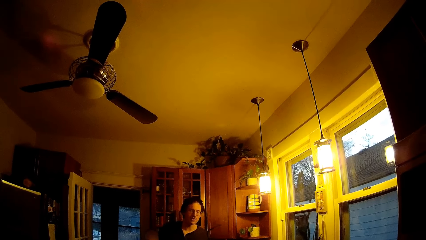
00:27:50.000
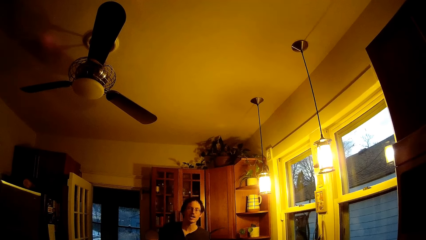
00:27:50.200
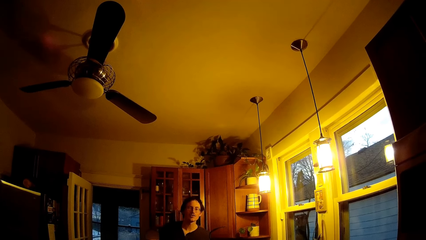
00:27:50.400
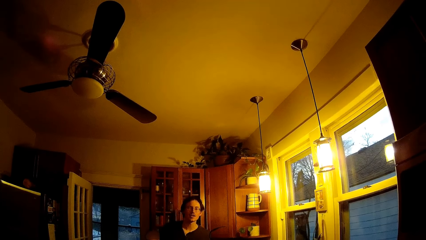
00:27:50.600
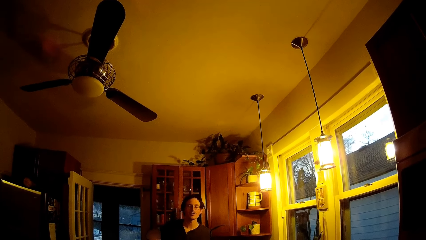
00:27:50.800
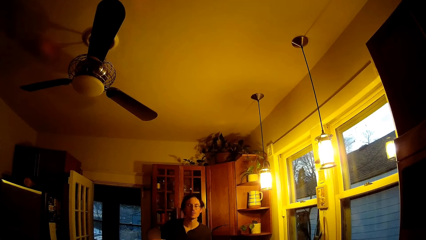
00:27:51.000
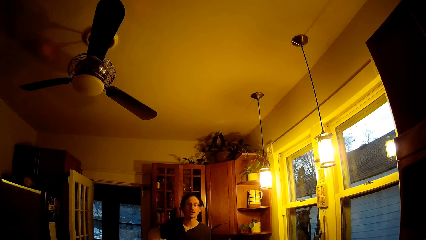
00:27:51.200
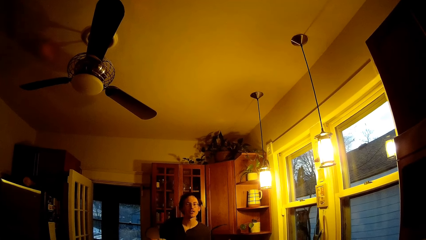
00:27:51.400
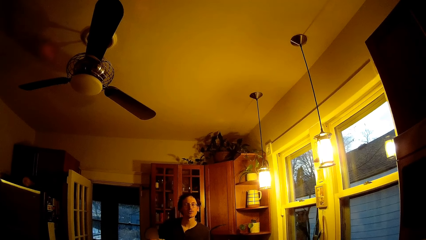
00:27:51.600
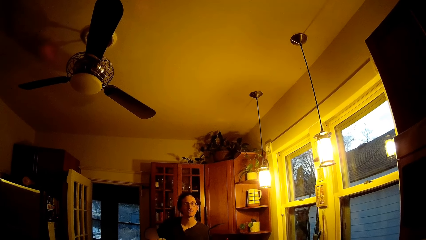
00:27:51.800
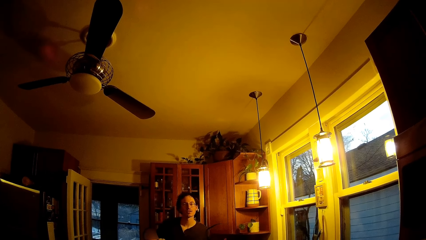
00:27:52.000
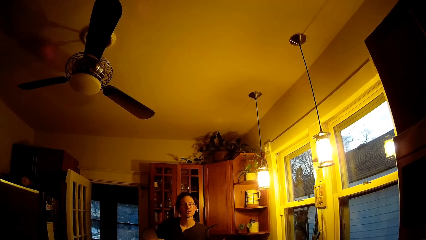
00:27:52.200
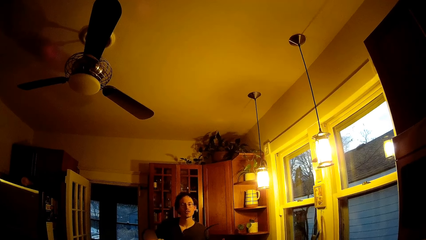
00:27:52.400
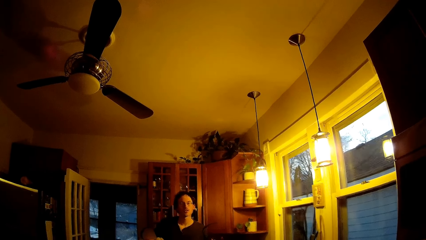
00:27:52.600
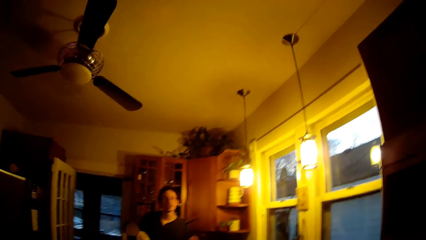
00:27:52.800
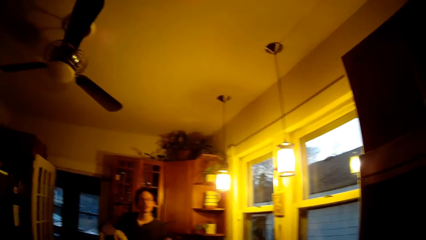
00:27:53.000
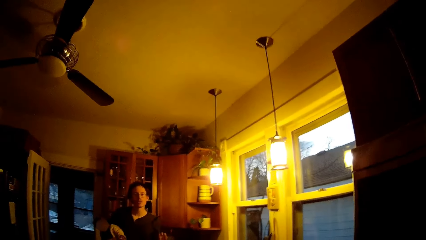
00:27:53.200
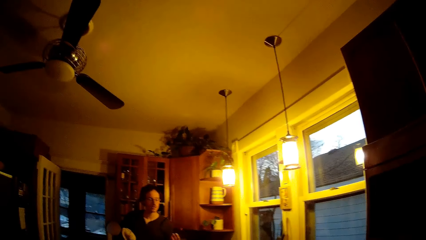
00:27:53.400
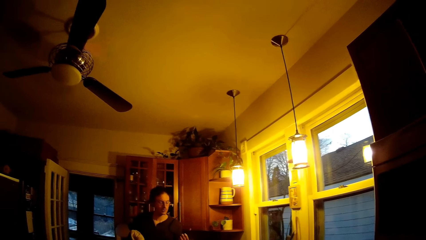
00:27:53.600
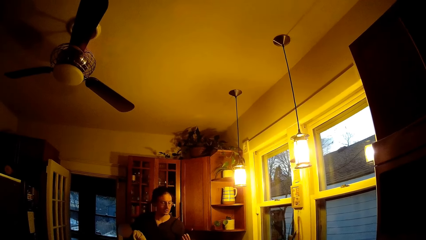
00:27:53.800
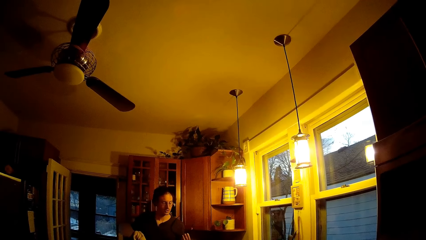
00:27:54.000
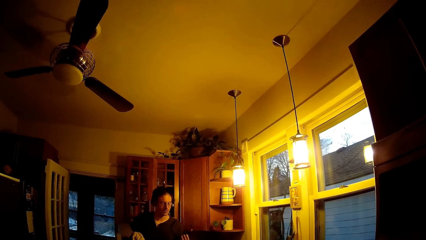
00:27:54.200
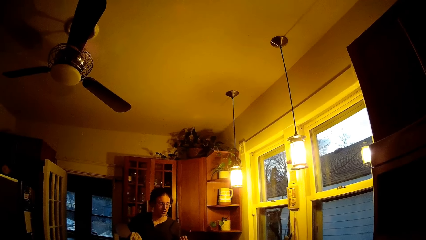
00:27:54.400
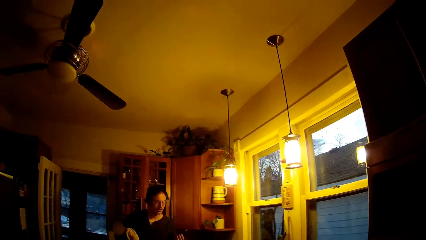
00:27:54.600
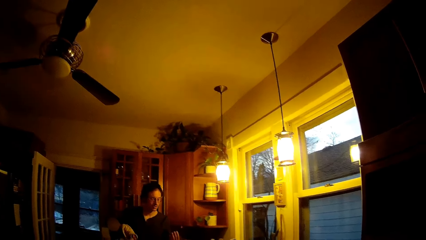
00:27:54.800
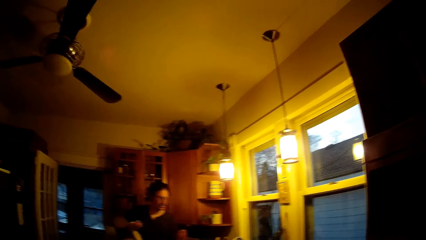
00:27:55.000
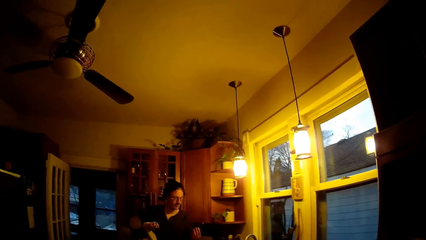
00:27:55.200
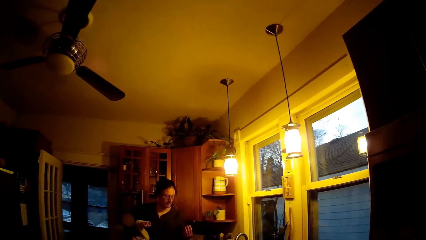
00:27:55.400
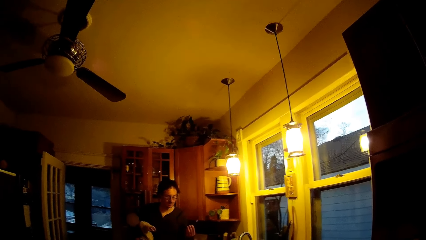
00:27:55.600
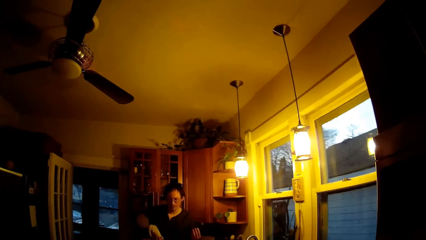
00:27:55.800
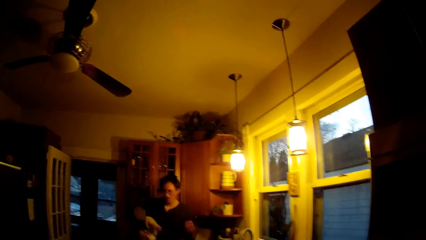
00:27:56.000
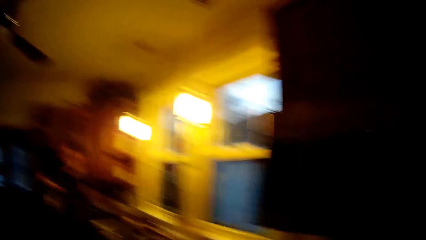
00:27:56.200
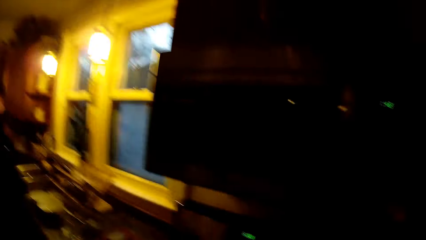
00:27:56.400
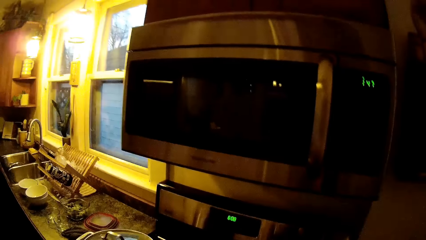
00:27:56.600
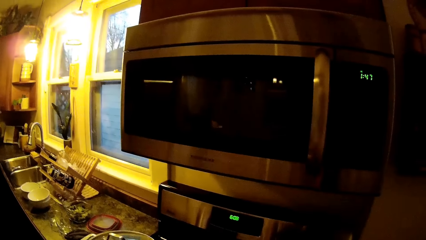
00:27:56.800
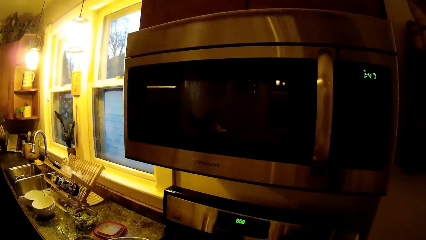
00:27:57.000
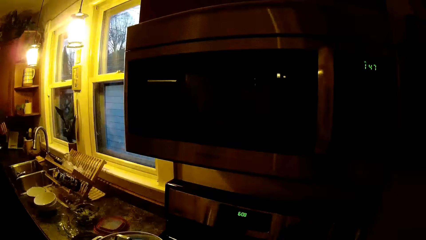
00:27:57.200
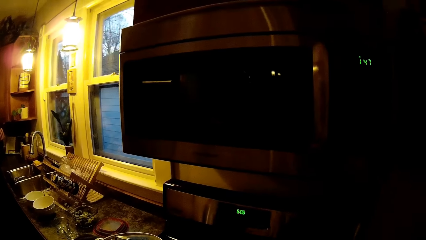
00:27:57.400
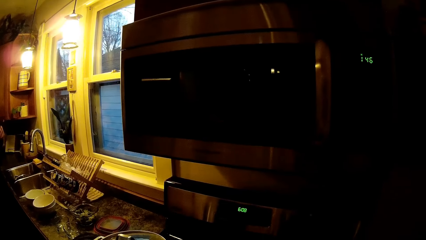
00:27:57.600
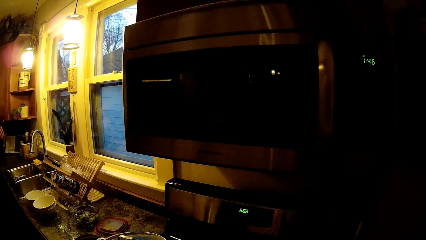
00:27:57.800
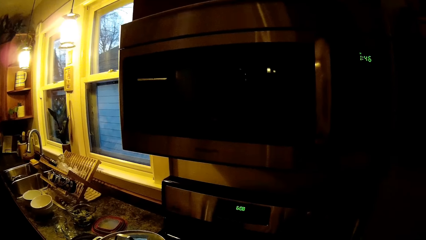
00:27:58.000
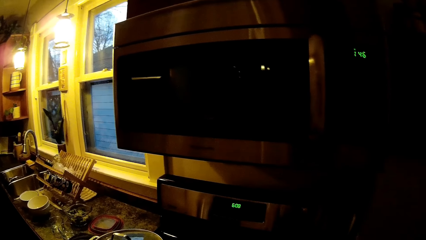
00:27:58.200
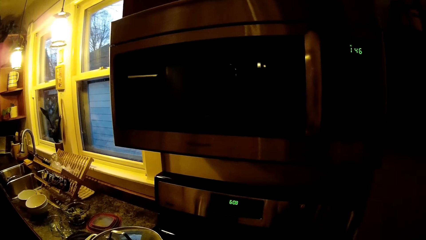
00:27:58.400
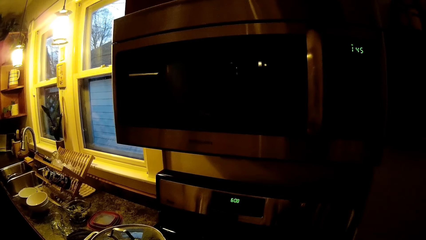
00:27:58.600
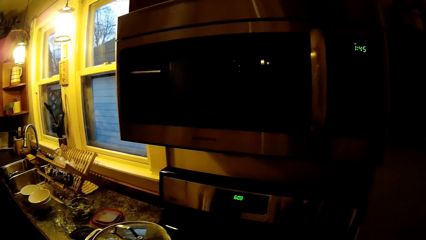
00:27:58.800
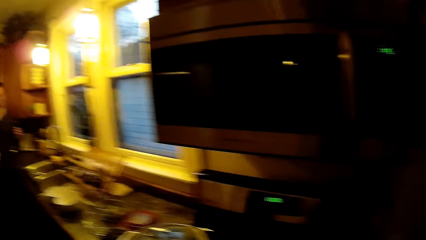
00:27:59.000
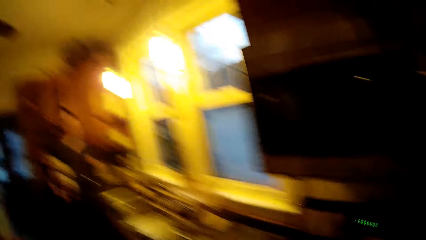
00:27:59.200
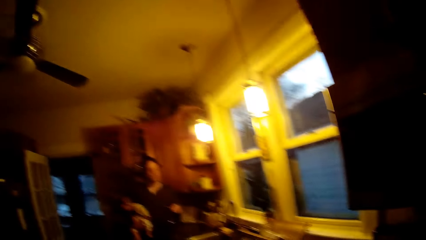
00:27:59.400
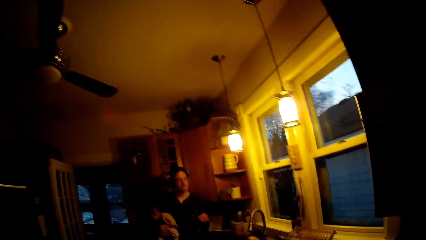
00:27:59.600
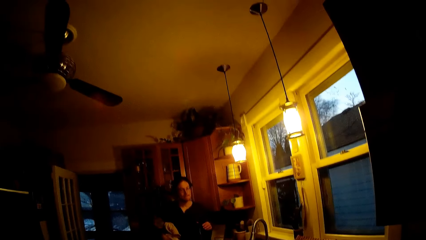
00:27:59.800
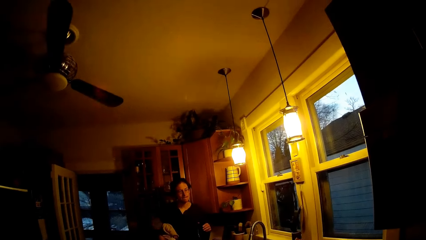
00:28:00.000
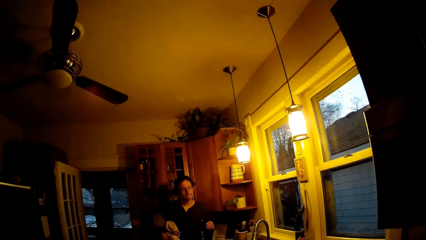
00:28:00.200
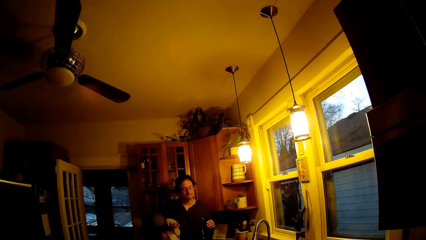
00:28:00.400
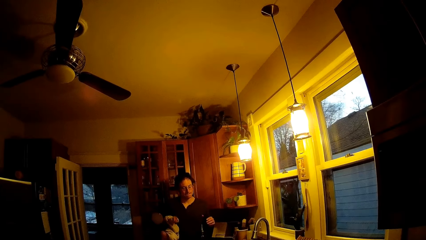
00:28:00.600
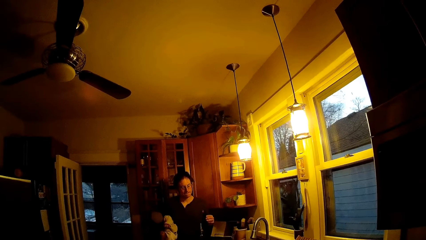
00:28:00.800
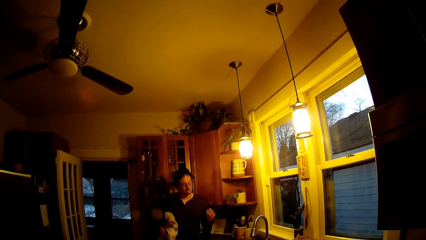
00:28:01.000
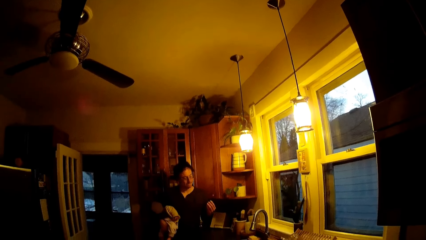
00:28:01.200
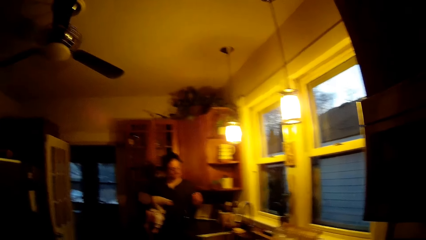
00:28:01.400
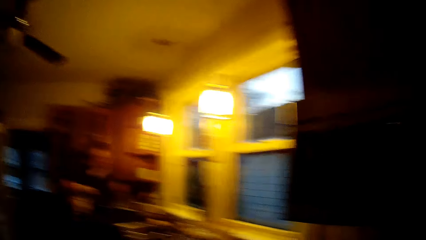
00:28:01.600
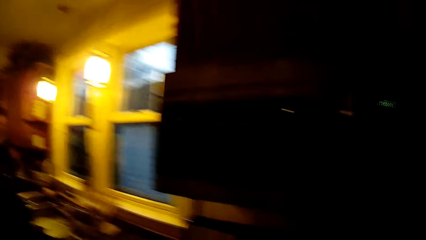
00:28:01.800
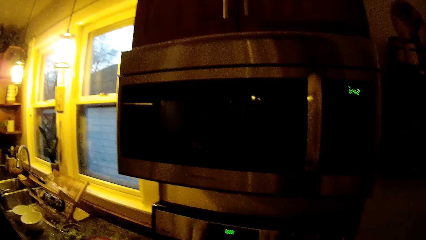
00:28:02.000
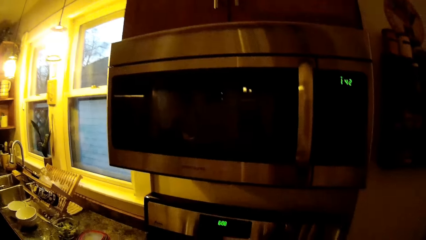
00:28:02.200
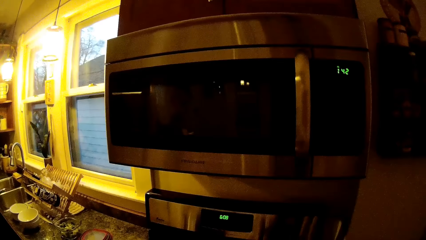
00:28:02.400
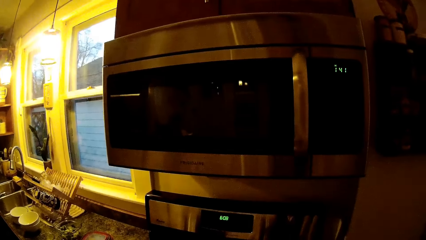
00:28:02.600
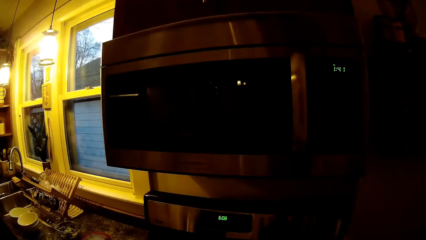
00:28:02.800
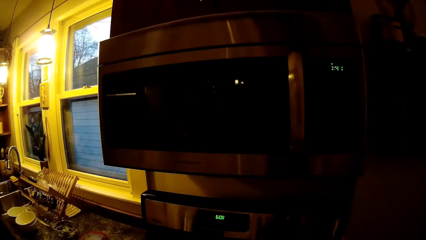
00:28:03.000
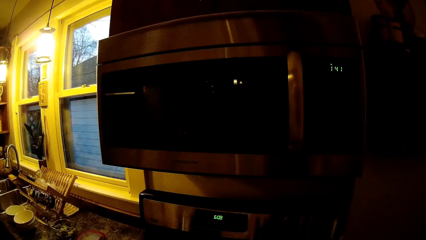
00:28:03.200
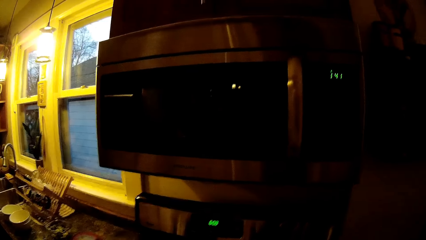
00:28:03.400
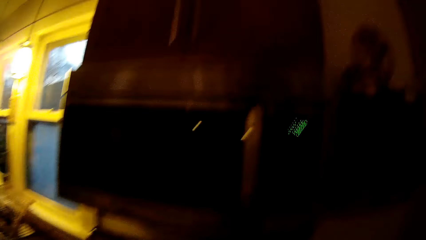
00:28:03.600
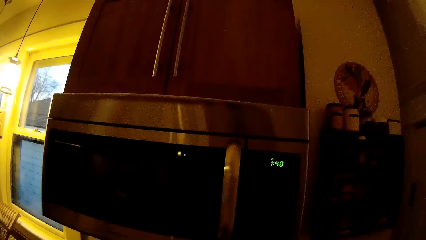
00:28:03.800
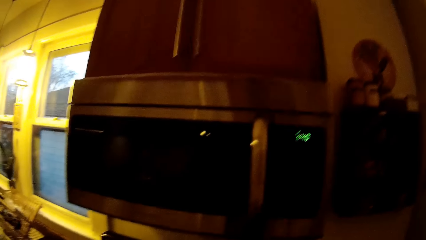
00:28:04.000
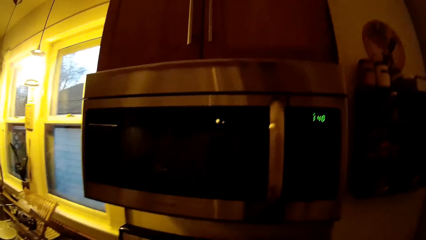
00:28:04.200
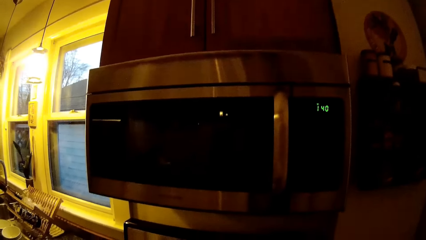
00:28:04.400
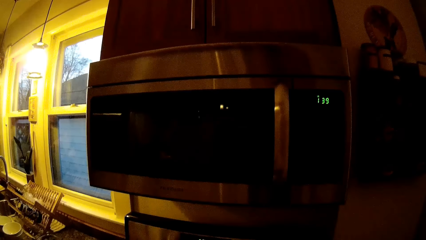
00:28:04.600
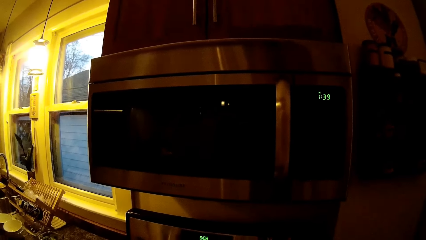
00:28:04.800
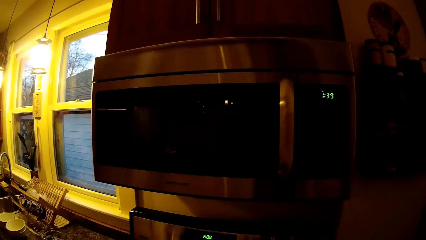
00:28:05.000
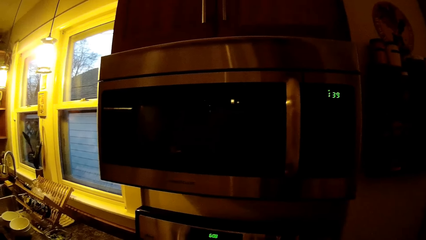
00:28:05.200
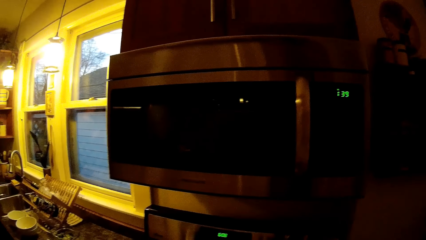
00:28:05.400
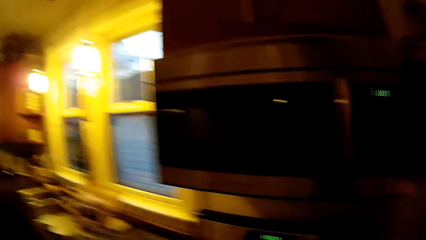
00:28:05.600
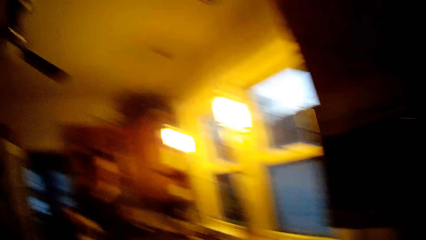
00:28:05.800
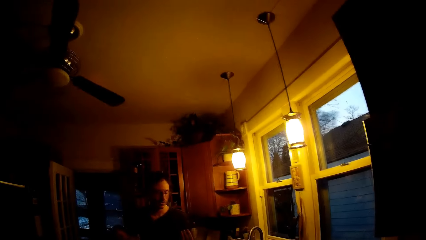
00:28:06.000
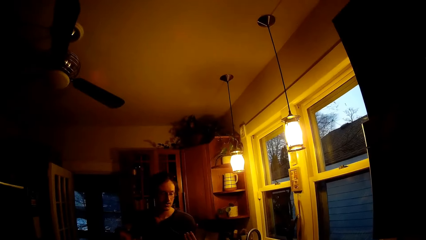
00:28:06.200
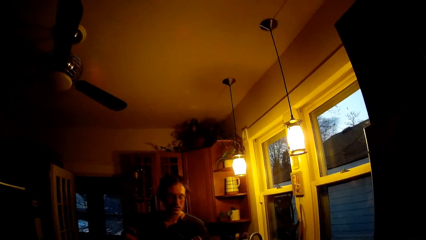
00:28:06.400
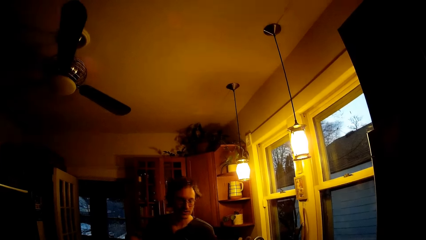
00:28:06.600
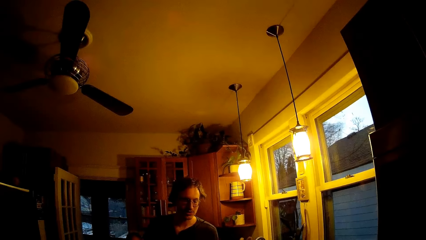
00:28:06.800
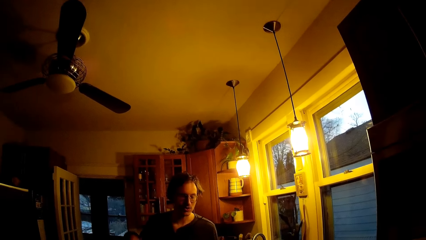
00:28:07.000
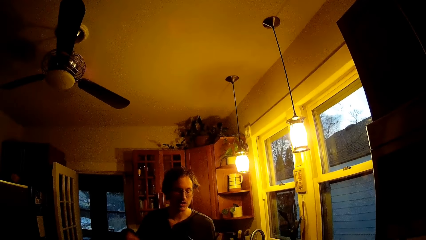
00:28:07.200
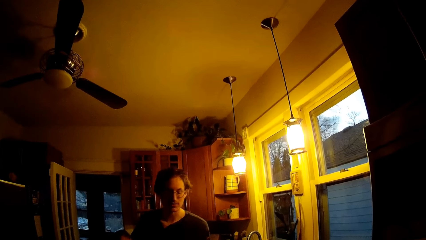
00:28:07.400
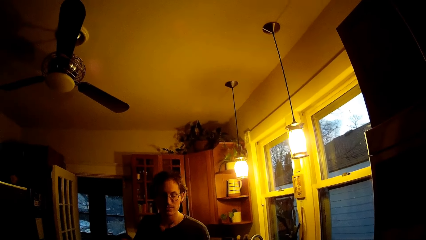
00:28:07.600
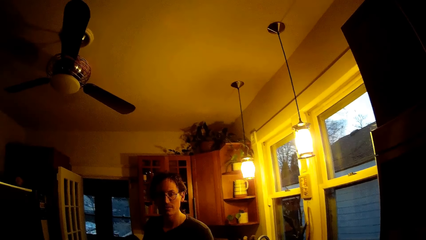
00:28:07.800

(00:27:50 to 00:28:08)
The camera wearer talks with the man. The baby cries. The camera wearer looks around. They talk with the man. They look around. The man dialogues with the camera wearer. The man walks up to the camera wearer.
